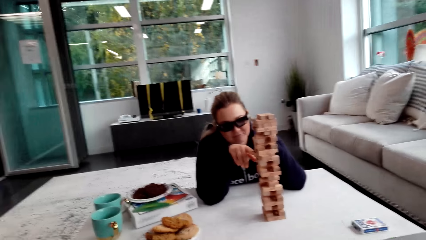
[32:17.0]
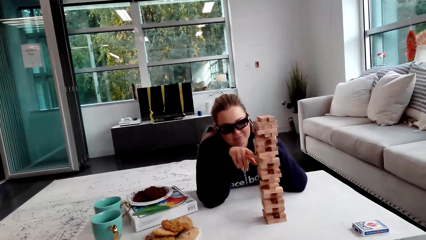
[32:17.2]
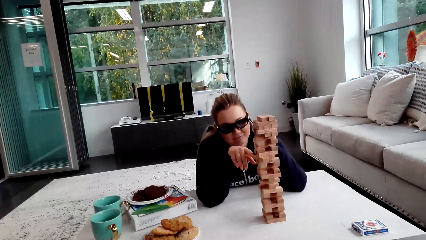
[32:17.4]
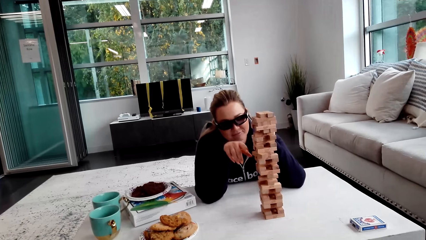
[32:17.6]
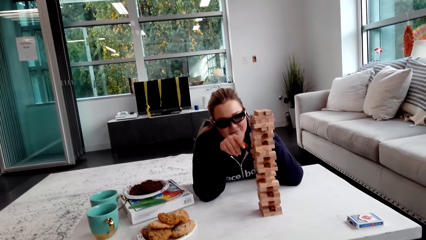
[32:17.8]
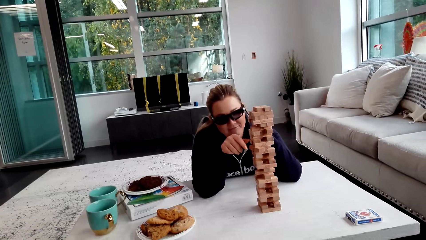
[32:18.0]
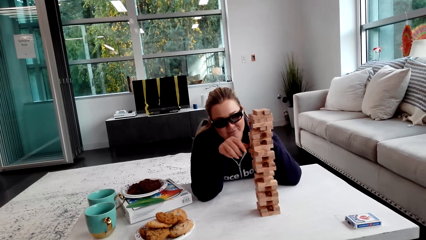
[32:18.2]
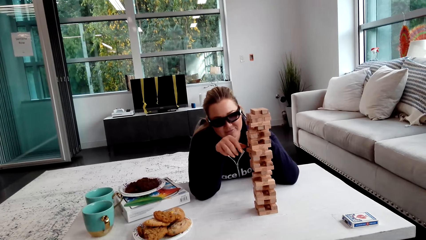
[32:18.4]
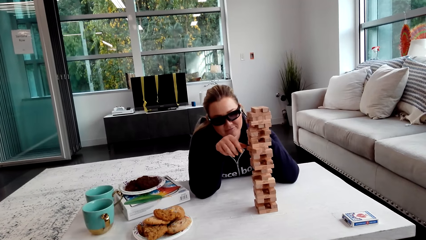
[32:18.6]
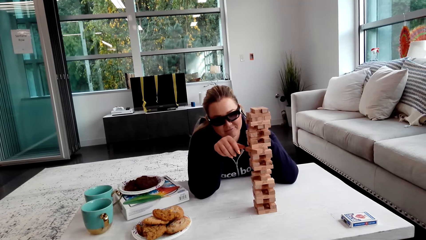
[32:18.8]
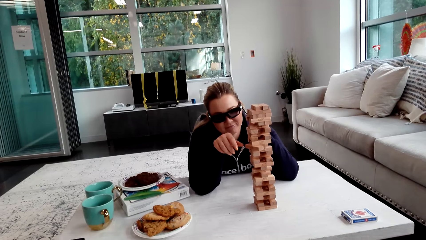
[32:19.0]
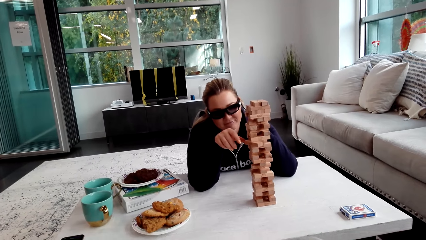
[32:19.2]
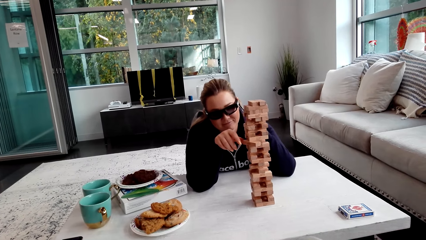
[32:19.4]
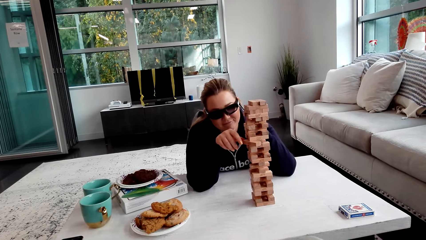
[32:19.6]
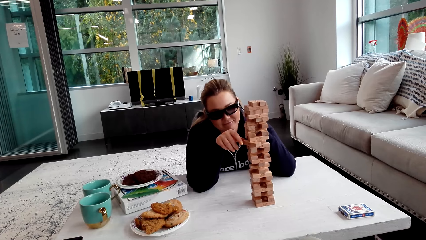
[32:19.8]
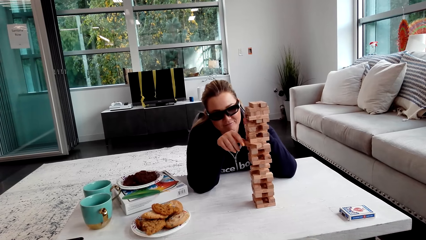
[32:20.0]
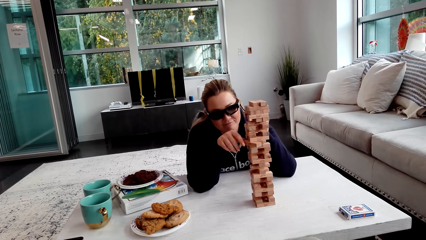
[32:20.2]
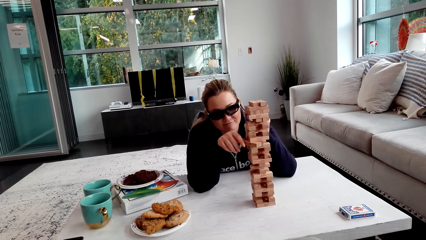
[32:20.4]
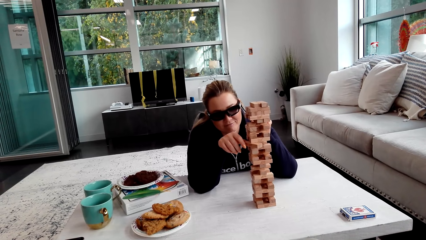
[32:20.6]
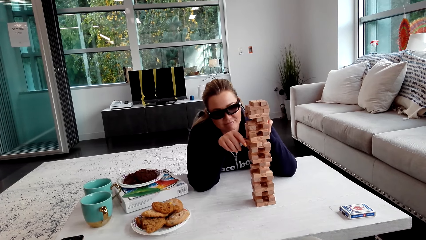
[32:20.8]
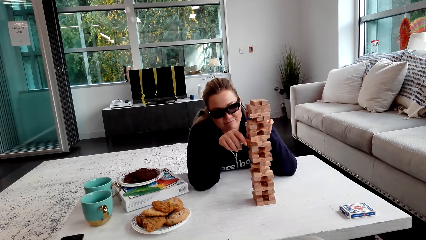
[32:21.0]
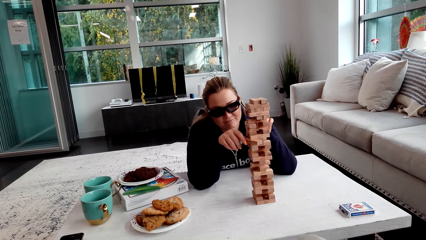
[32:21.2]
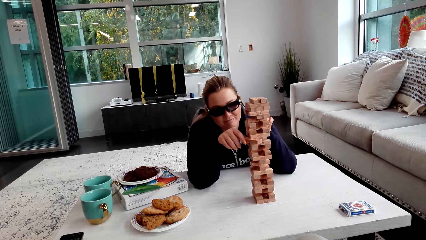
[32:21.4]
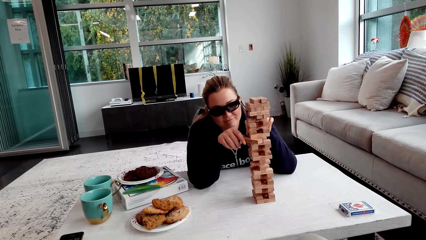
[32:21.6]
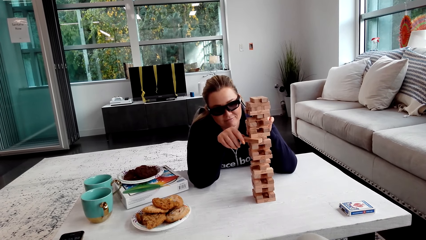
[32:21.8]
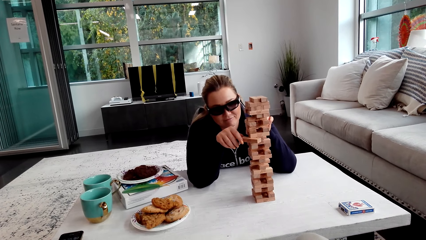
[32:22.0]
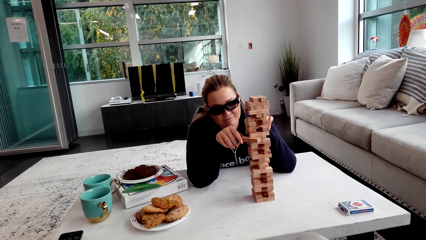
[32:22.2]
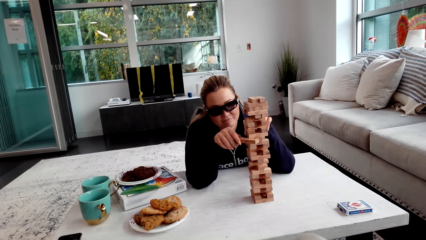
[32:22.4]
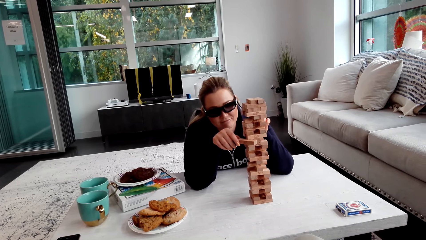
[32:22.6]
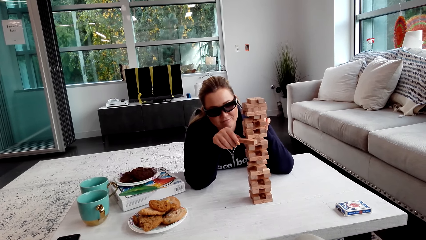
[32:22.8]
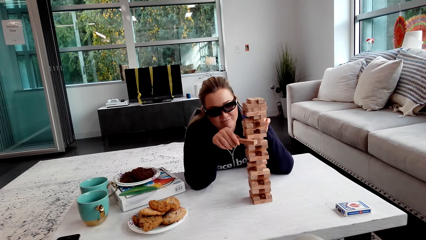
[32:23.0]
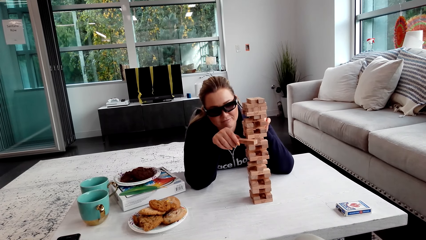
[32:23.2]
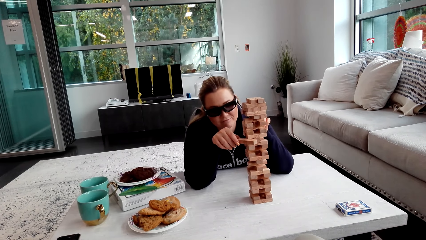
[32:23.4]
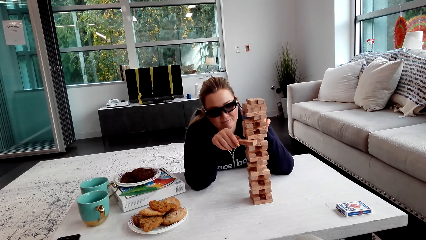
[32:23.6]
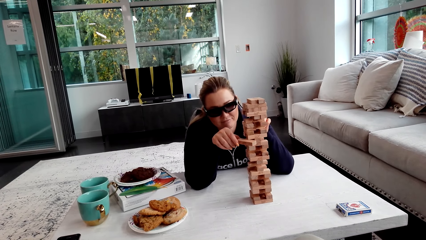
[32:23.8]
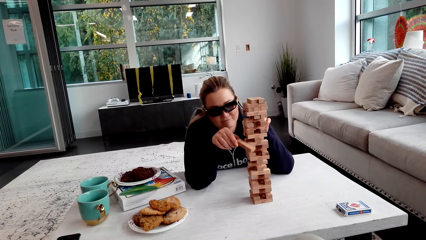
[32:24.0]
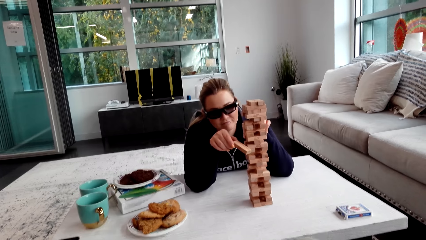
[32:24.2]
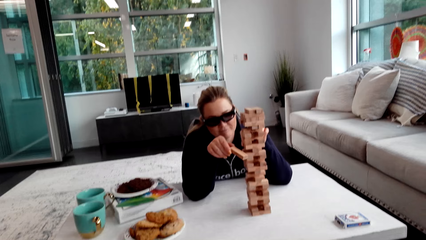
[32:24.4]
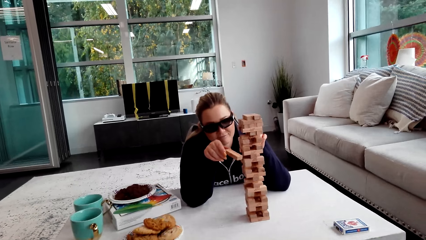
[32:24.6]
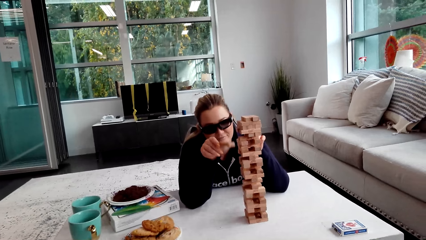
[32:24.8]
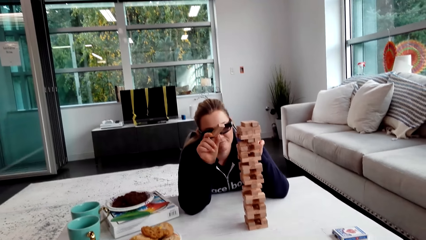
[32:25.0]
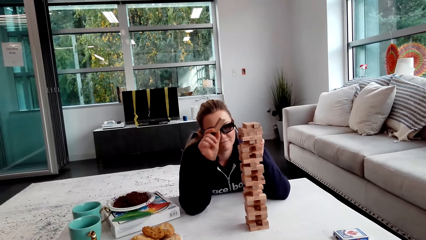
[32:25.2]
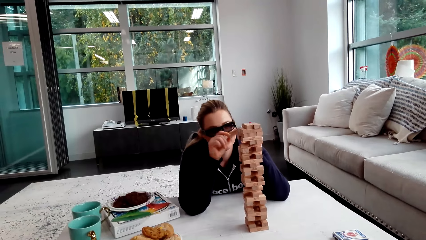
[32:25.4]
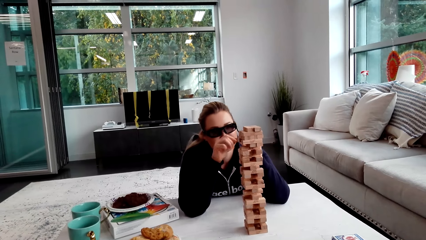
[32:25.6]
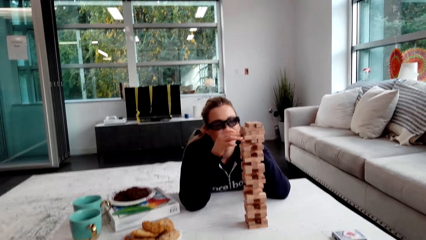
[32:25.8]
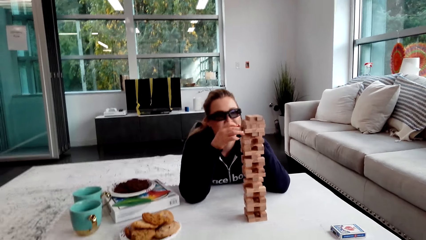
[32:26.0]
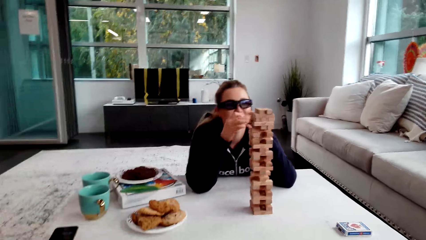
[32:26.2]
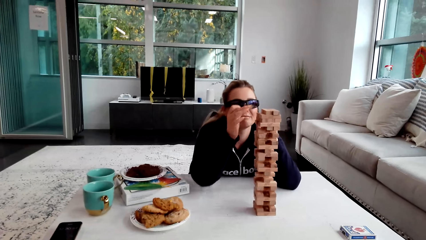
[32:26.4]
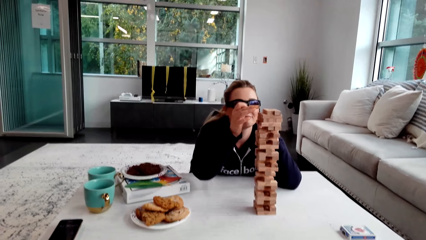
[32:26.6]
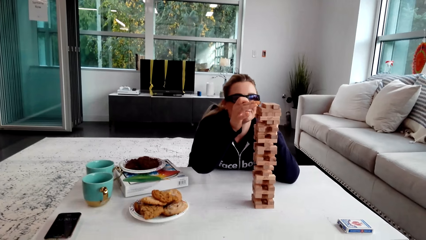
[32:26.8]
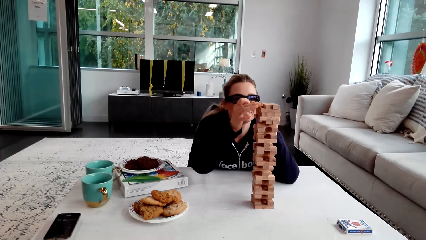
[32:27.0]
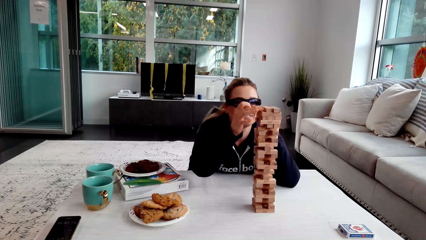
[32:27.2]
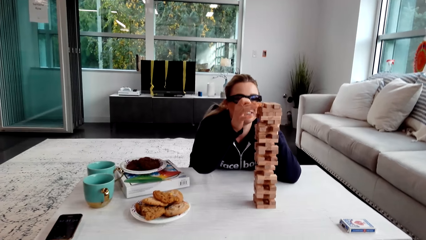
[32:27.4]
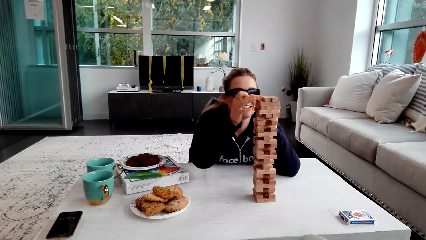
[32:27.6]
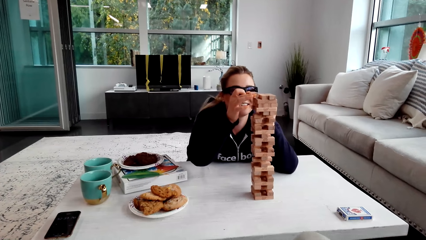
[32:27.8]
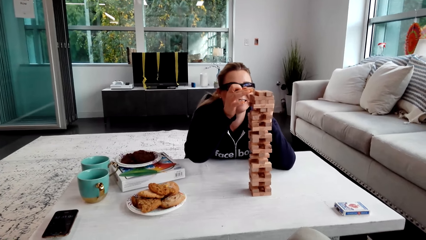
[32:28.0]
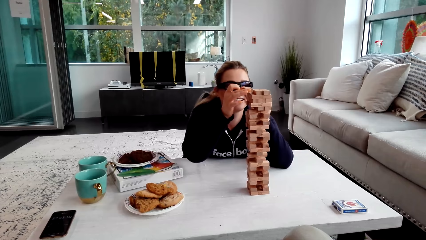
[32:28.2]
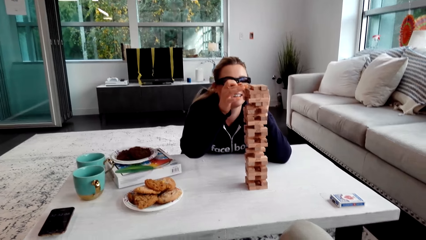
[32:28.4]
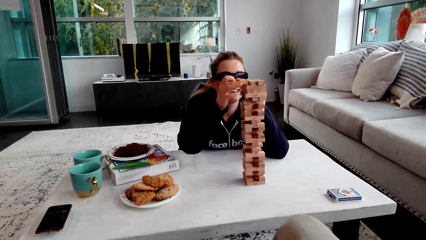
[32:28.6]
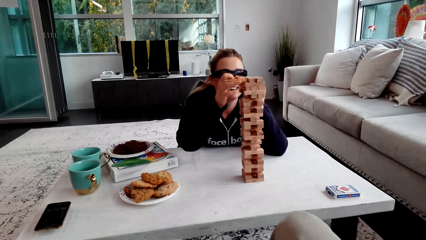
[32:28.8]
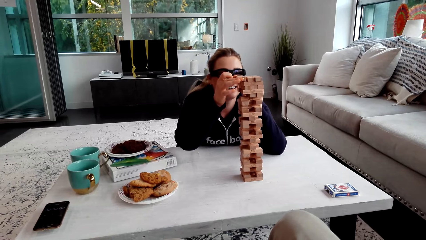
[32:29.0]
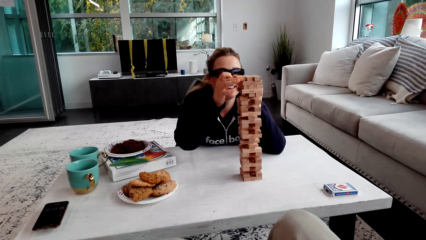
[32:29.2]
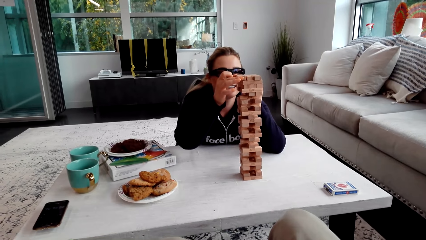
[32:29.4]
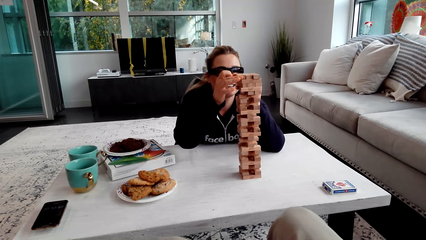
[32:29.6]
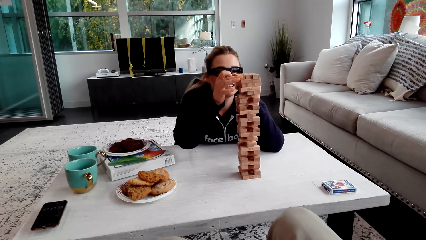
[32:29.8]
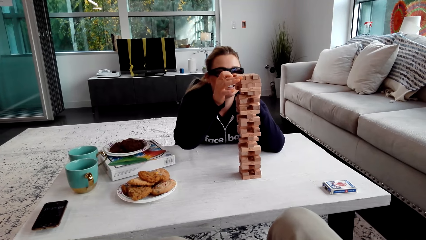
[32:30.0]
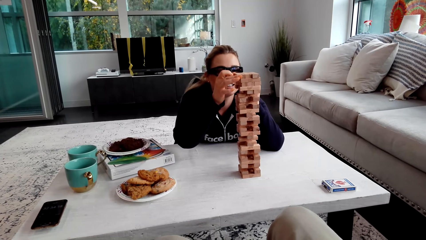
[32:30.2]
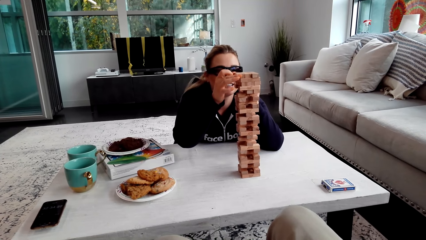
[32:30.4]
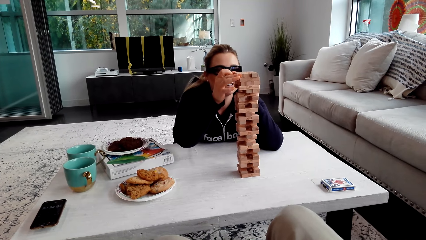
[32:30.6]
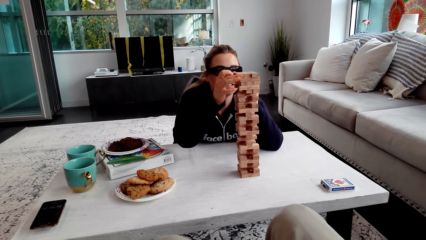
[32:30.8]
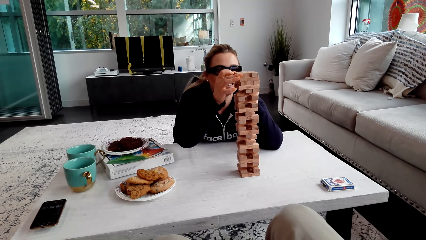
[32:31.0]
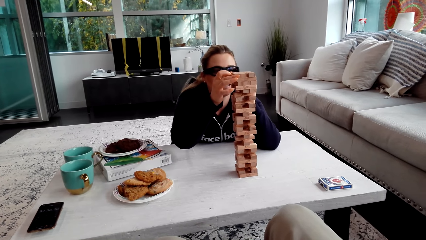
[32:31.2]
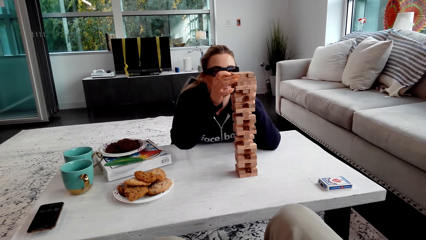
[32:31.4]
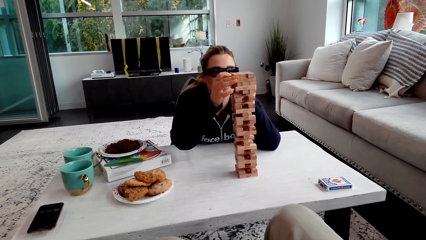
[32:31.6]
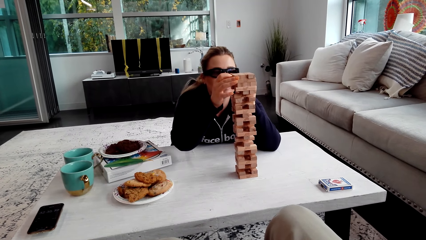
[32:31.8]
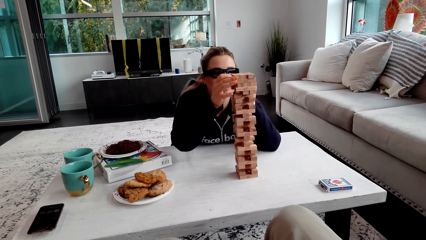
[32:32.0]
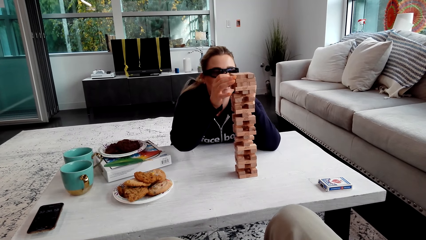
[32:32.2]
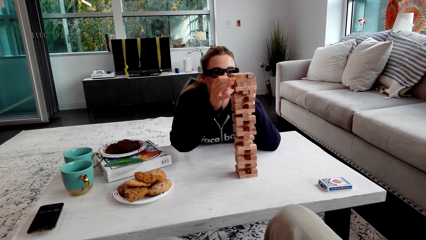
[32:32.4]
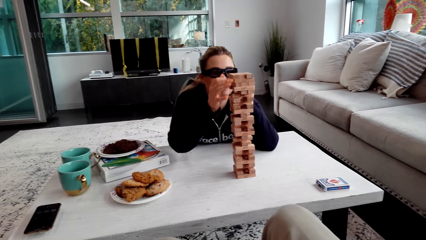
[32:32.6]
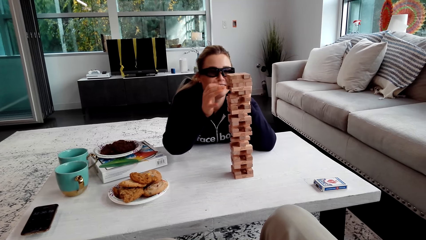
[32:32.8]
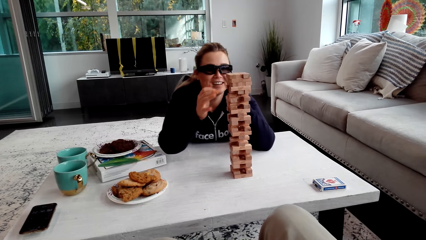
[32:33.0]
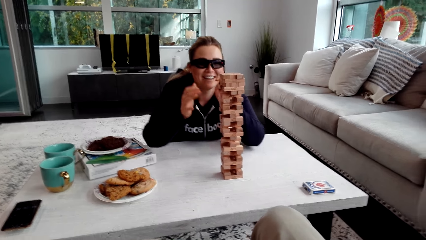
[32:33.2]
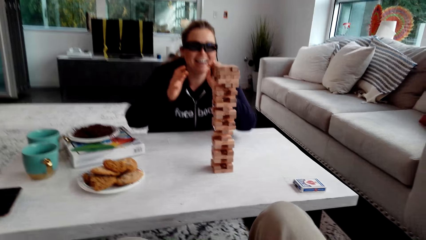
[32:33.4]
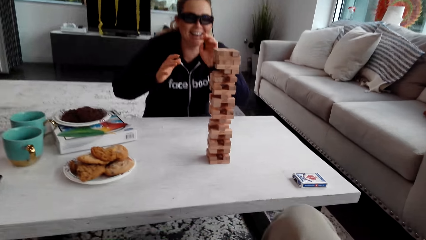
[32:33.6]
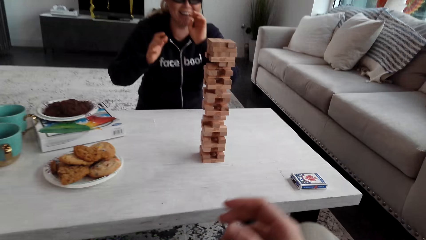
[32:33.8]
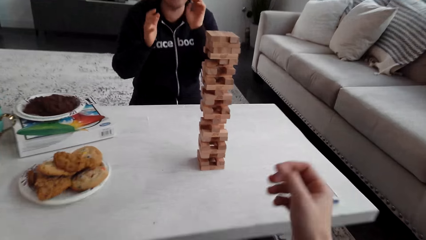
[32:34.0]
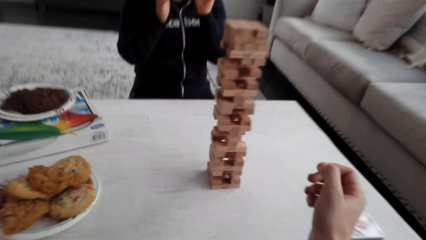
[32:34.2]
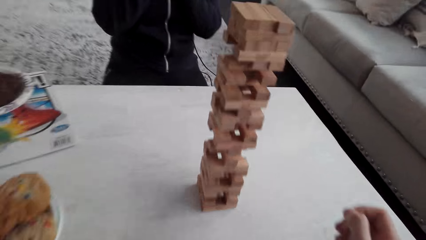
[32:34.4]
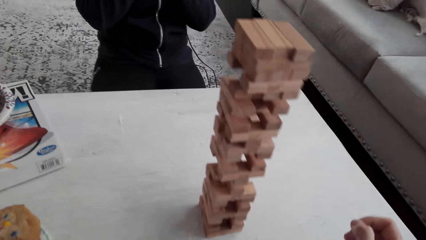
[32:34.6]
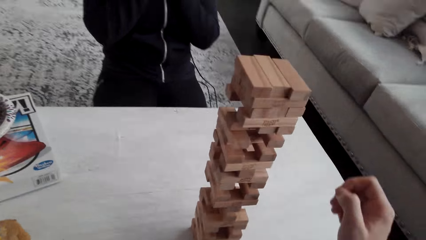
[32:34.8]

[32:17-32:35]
A woman removes the wooden jenga piece with her right hand. The camera wearer talks to the woman. The woman laughs and puts the wooden jenga piece on the top of the jenga with her right hand. She puts the wooden jenga piece on the top of the jenga with her right hand again. The woman laughs.
